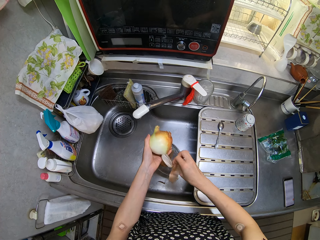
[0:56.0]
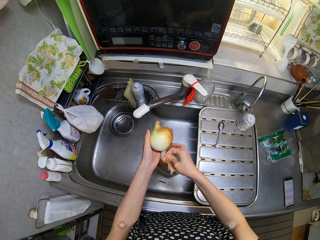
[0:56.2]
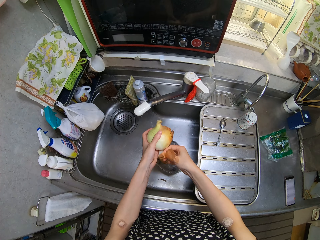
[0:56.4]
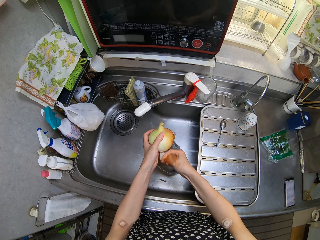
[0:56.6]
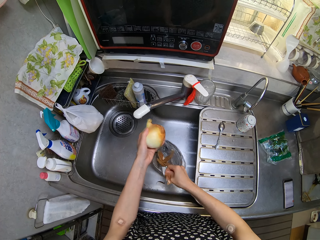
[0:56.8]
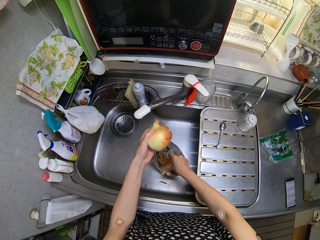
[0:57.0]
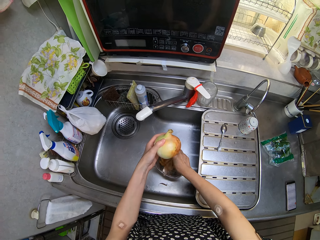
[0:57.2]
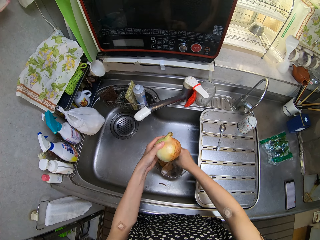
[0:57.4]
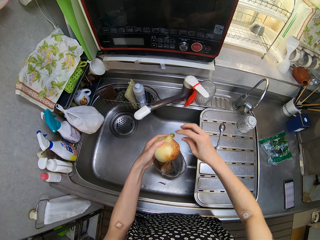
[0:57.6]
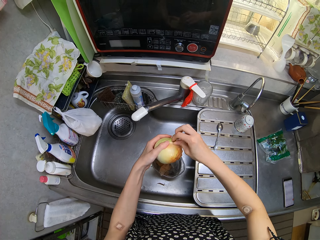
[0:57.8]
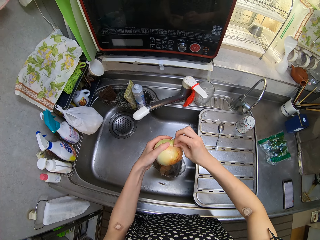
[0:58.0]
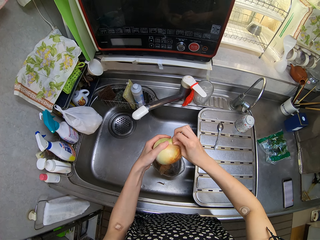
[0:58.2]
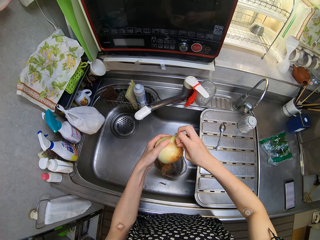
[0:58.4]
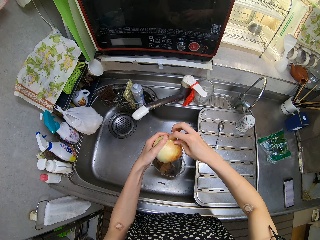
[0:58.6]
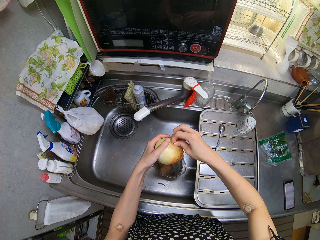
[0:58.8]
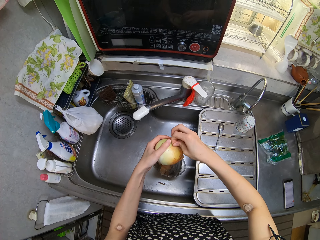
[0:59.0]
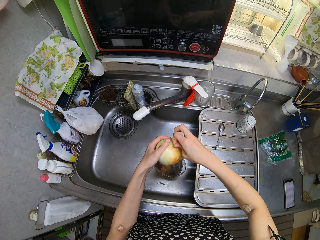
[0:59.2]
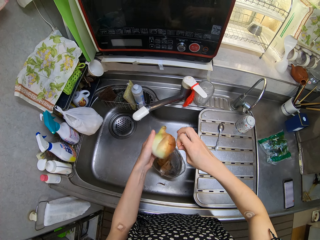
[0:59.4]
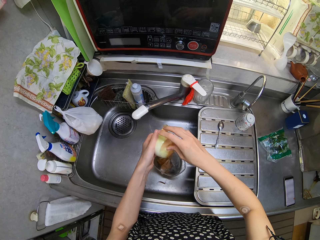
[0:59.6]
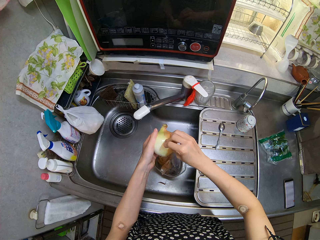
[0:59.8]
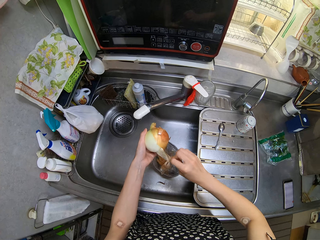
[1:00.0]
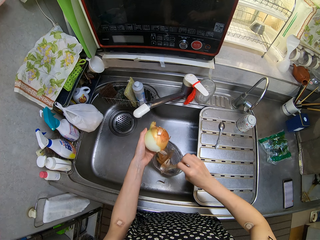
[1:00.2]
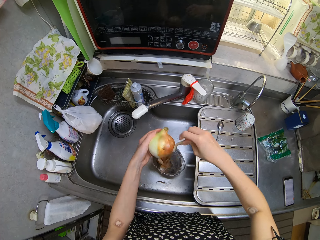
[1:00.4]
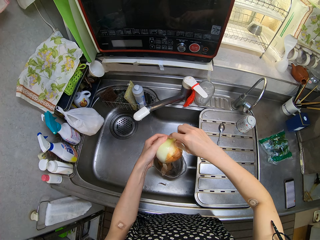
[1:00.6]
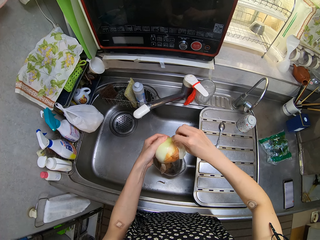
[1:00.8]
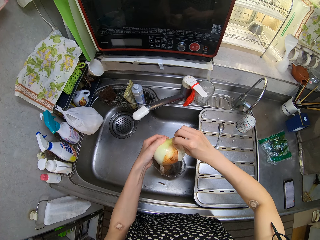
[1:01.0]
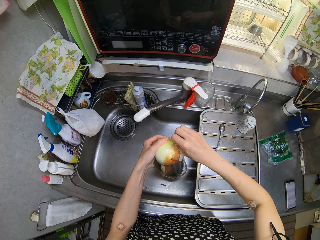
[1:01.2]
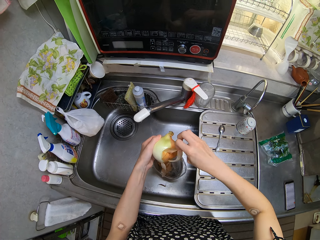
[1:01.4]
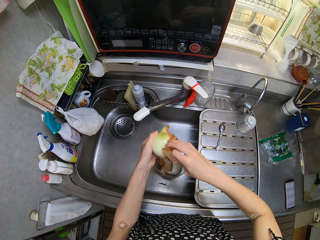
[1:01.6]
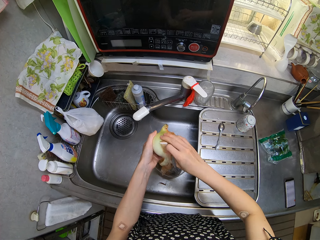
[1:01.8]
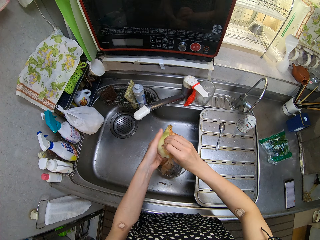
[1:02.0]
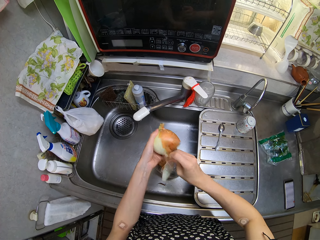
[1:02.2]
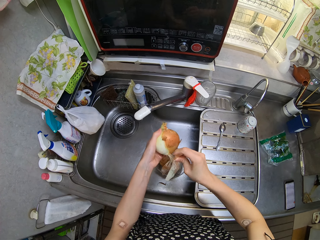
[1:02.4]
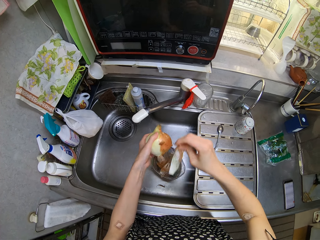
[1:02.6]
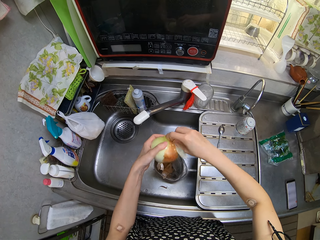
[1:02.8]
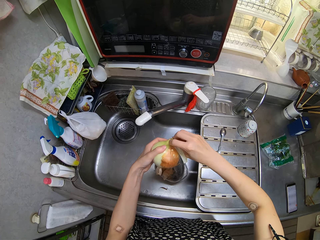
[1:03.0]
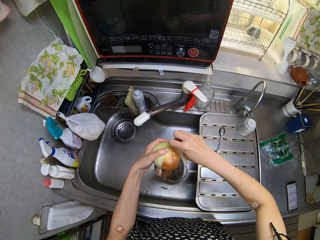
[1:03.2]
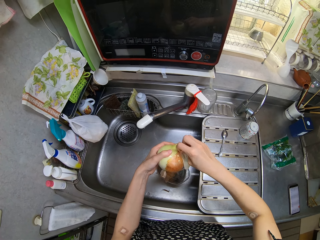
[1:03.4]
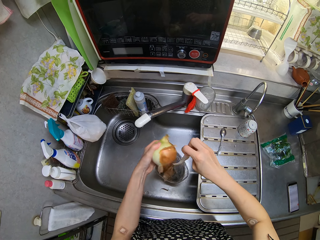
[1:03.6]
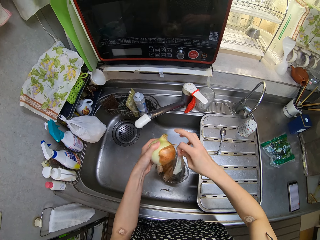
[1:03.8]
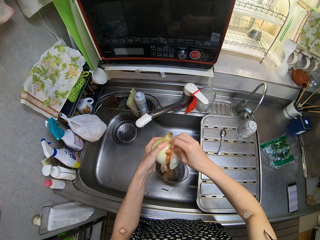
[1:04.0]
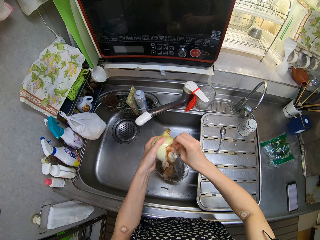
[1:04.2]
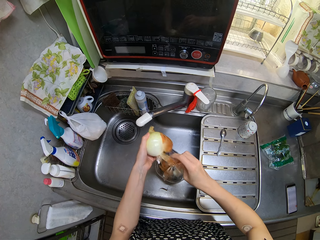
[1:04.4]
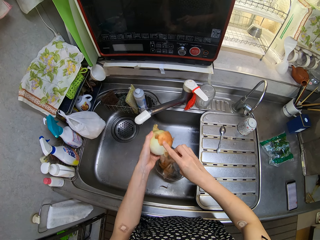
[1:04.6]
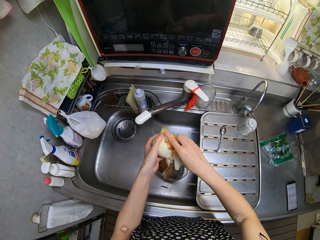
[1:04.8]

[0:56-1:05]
The camera wearer puts the onion peel in the waste bag. She peels the onion with her right hand.

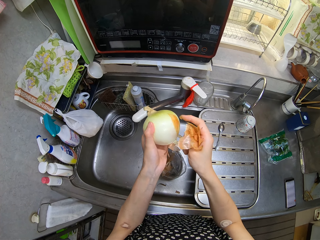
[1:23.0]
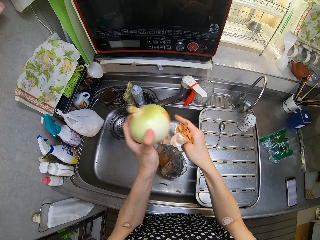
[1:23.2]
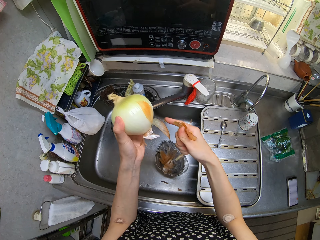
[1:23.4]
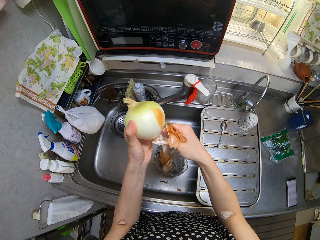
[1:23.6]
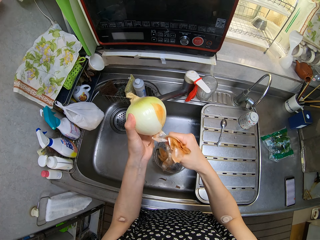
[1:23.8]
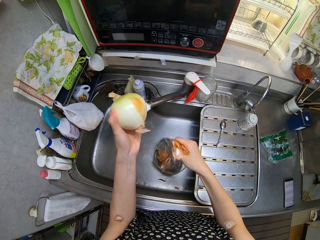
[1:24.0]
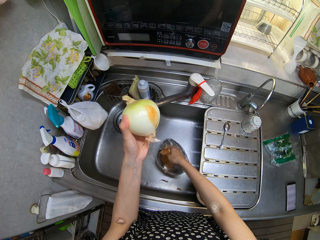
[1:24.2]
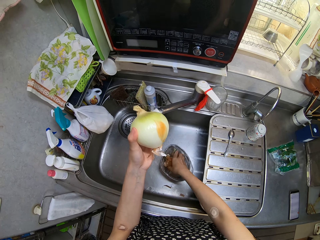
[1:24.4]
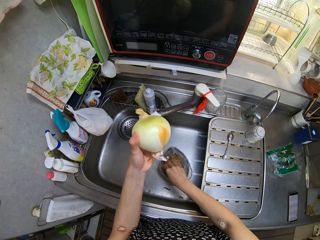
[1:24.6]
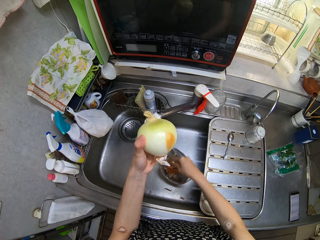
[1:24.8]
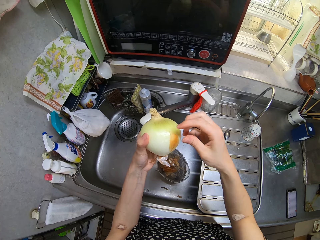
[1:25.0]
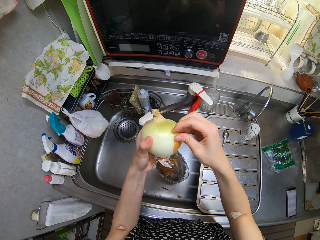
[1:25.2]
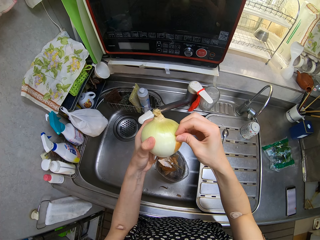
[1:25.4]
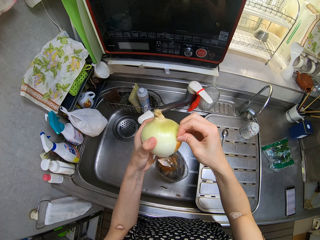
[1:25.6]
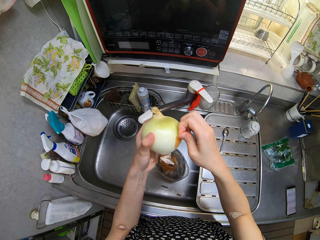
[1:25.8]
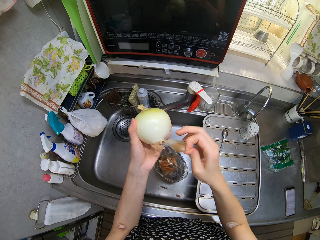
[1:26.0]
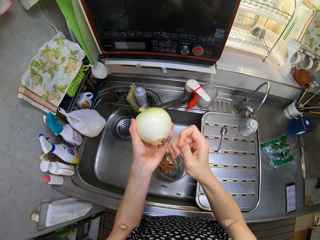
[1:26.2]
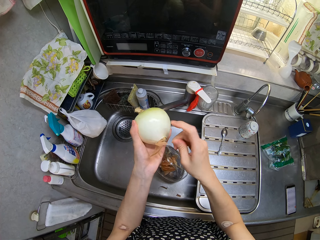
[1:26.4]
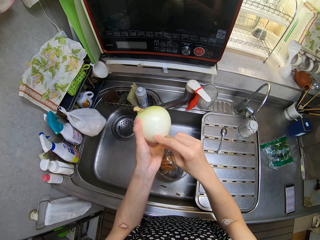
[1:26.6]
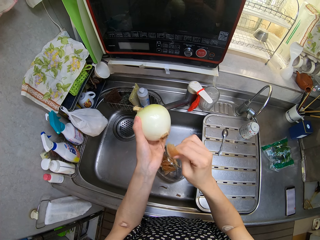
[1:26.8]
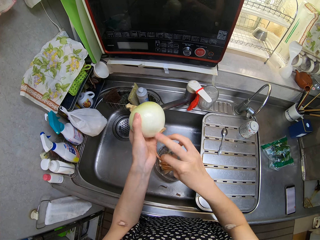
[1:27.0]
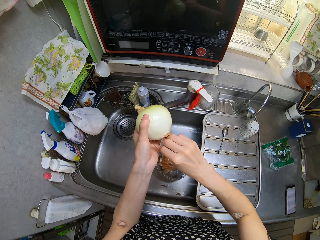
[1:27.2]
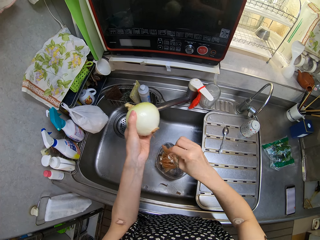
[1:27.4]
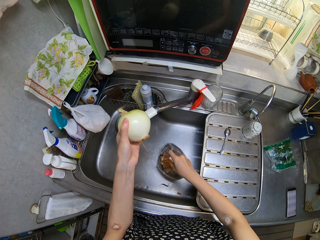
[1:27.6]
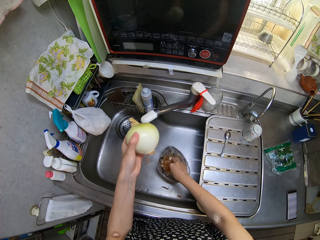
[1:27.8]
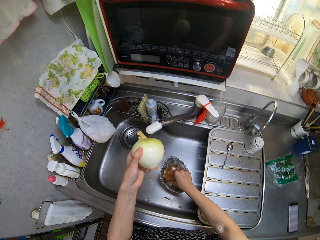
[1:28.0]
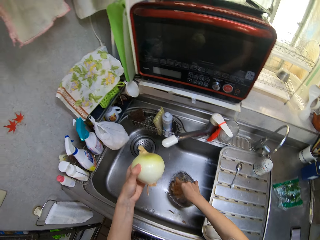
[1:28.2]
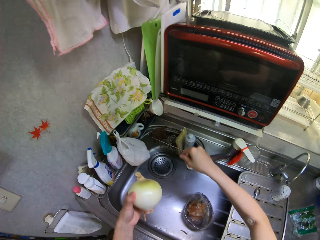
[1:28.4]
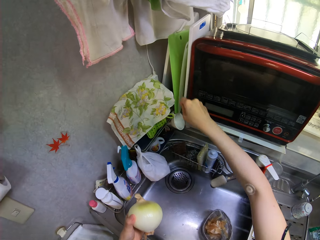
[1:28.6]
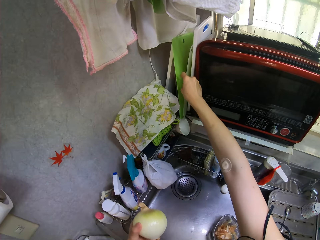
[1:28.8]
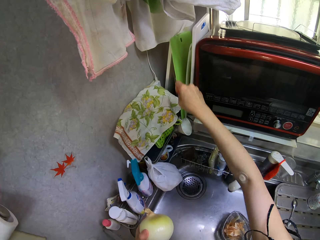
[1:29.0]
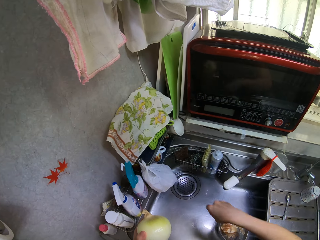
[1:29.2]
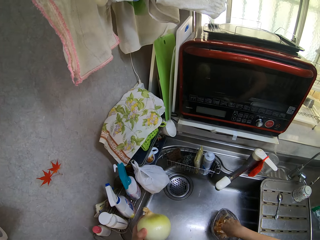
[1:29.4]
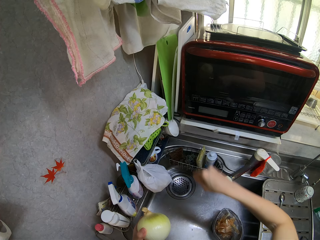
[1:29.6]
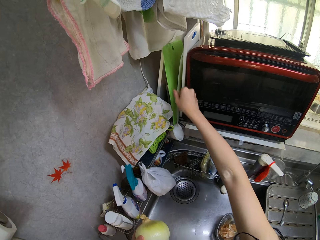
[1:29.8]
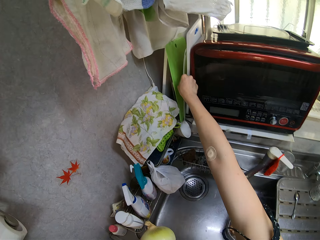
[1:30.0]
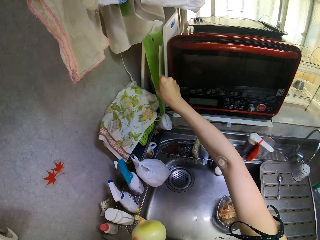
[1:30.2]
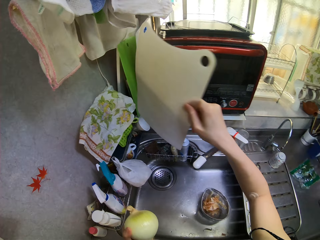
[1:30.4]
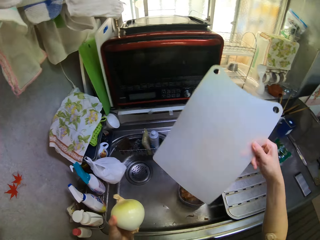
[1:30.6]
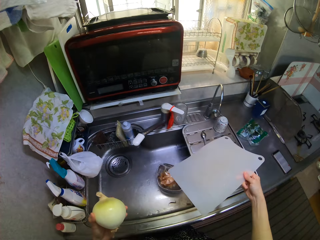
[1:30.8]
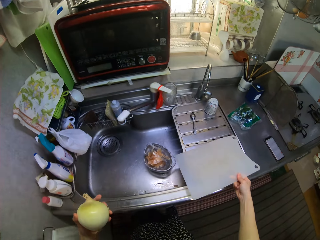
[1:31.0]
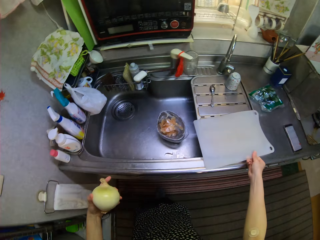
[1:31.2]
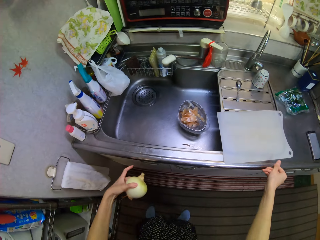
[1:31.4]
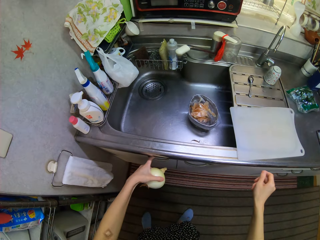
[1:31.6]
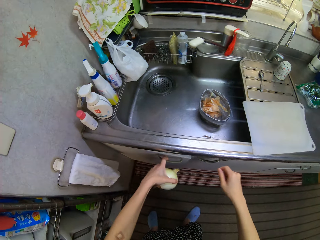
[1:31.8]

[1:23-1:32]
The camera wearer puts the onion peel in the waste bag. She peels the onion with her right hand. She puts the onion peel in the waste bag. She picks up a chopping or cutting board from a rack with her right hand. She stretches her hand towards the cutting board. She puts the skin of the onion in the waste bag or container. She pulls the cutting board. She drops the chopping board on the counter.

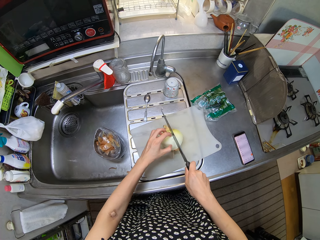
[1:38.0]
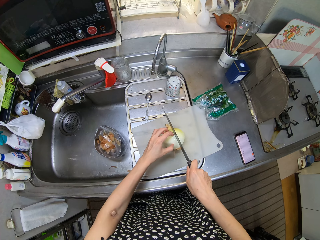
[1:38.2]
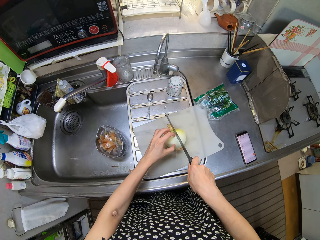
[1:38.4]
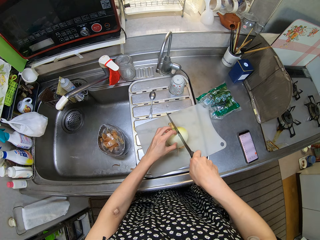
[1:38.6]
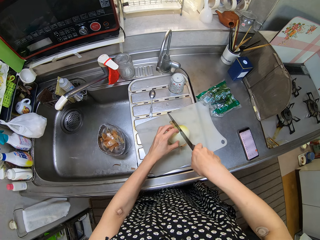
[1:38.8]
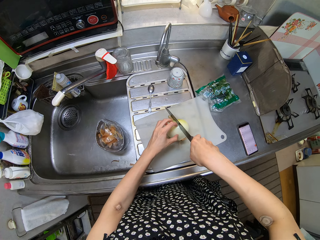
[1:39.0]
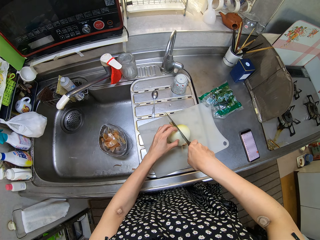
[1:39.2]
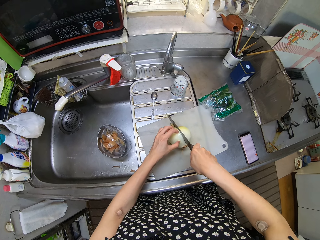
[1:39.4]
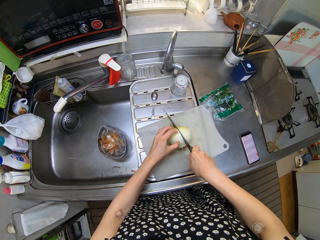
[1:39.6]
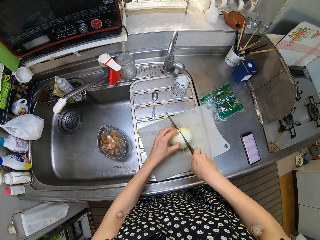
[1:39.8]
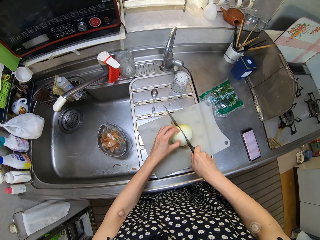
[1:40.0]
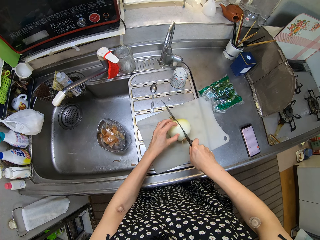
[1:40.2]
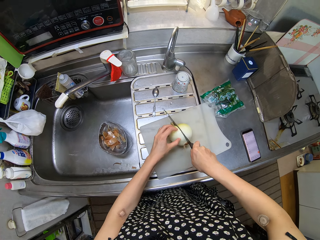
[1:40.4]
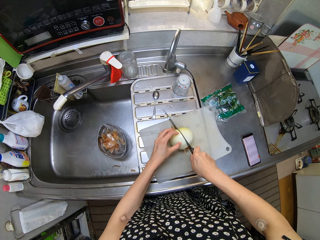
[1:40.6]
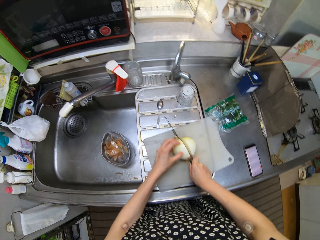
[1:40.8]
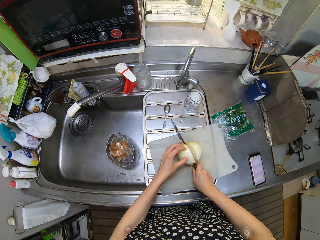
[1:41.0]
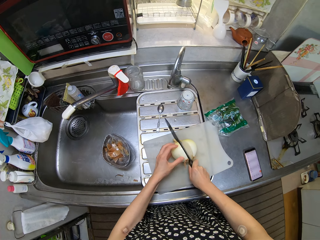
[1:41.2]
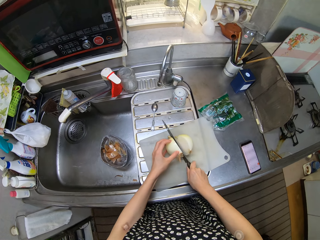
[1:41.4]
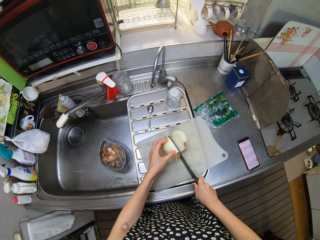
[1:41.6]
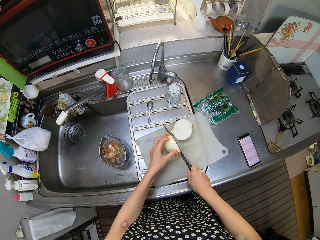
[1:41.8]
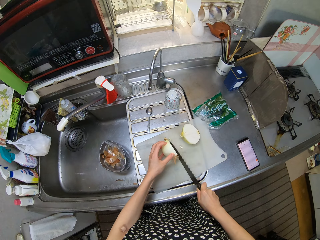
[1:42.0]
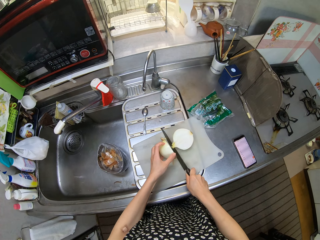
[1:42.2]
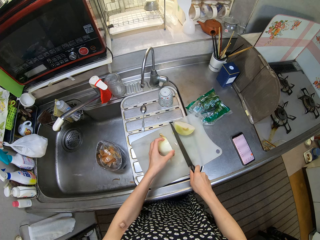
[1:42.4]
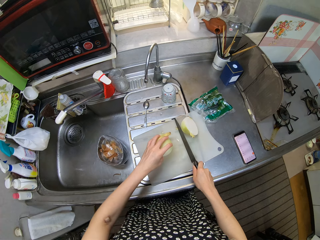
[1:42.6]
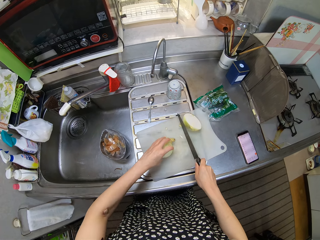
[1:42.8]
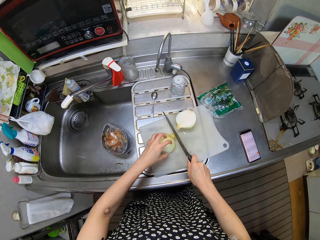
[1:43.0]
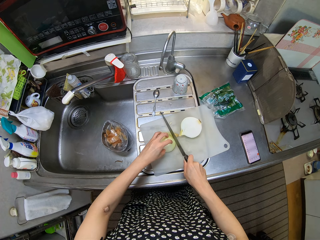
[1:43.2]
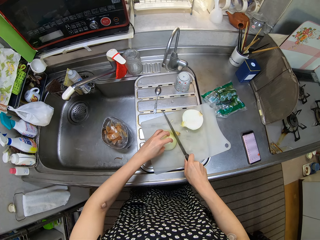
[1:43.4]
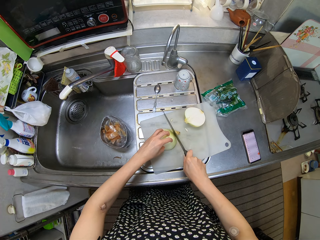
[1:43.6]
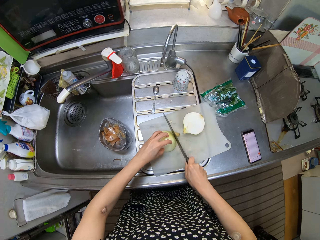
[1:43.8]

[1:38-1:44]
The camera wearer cuts the onion. They cut the top of one half of the onion with the knife.
